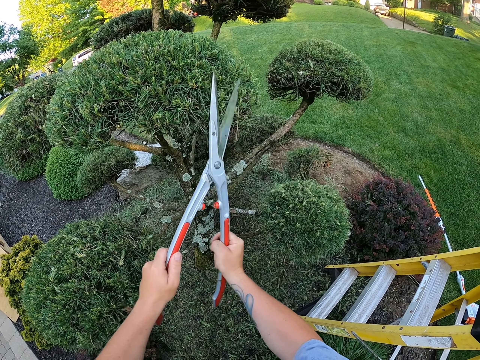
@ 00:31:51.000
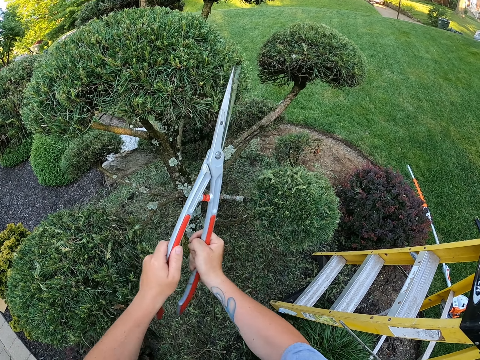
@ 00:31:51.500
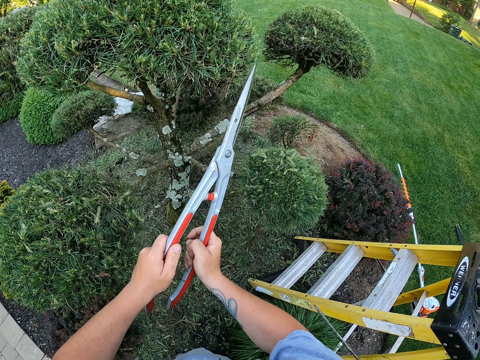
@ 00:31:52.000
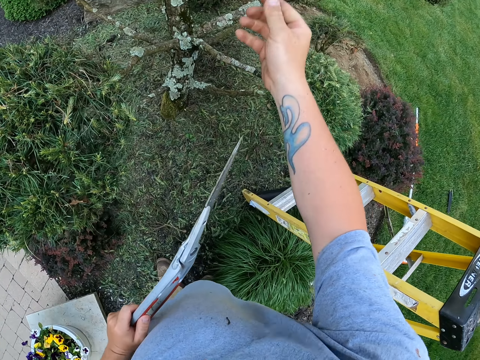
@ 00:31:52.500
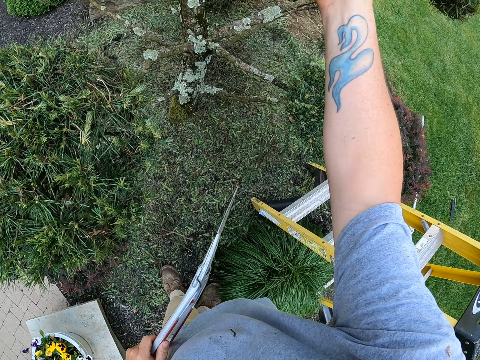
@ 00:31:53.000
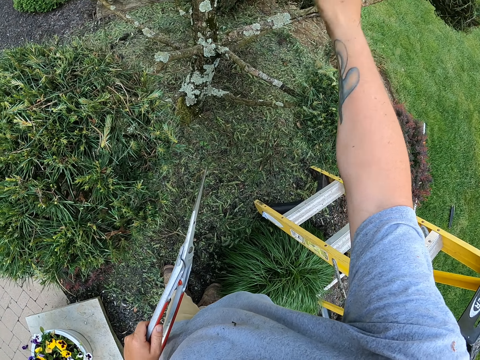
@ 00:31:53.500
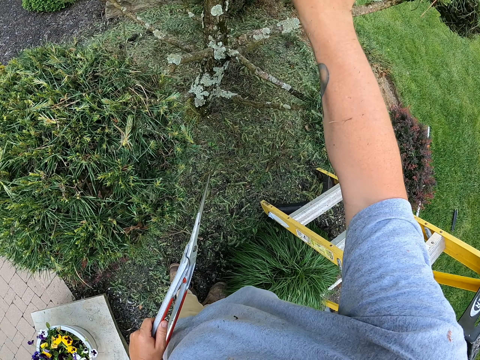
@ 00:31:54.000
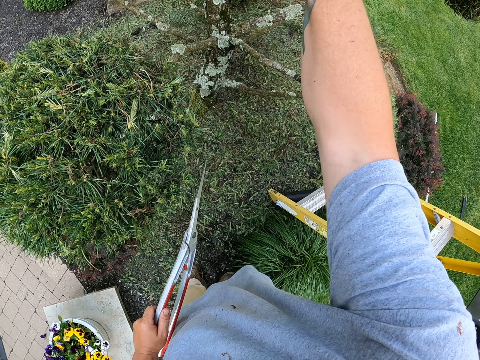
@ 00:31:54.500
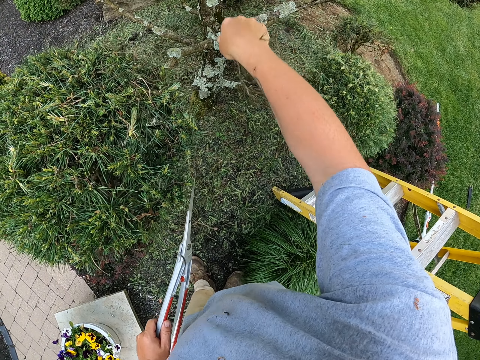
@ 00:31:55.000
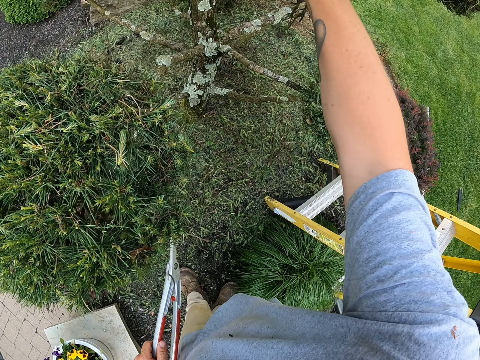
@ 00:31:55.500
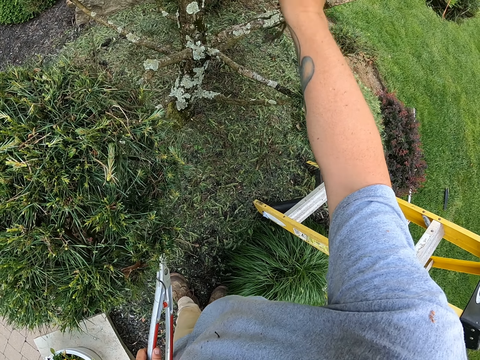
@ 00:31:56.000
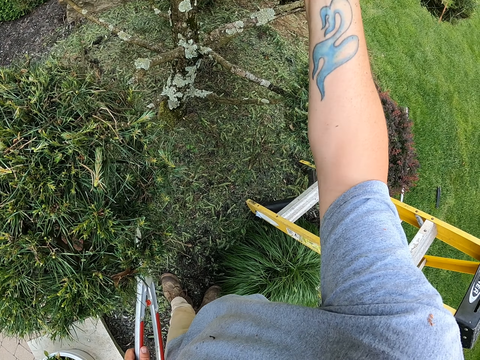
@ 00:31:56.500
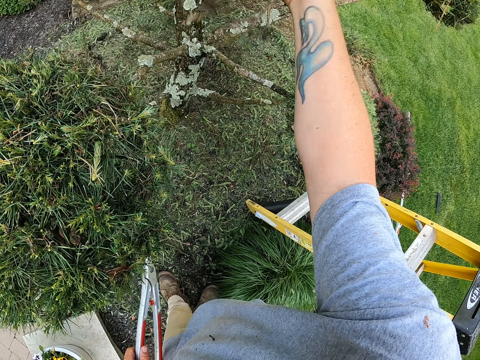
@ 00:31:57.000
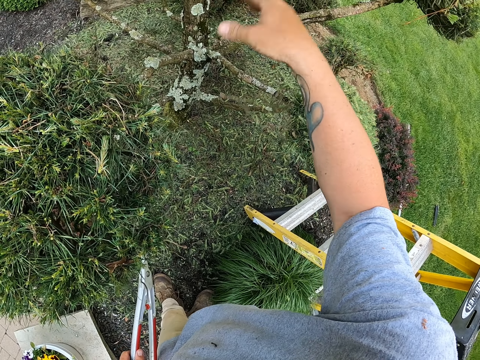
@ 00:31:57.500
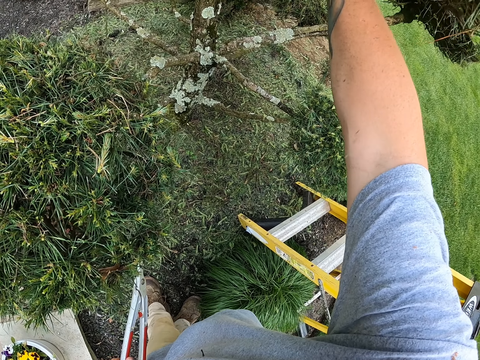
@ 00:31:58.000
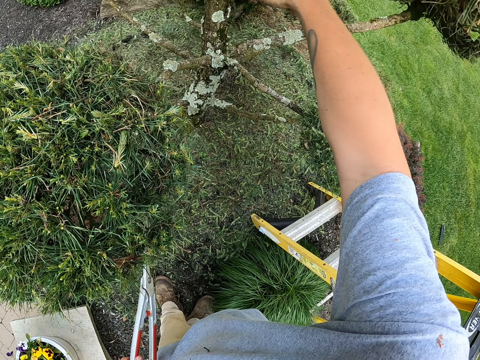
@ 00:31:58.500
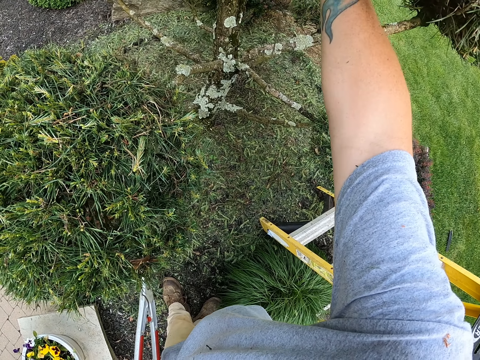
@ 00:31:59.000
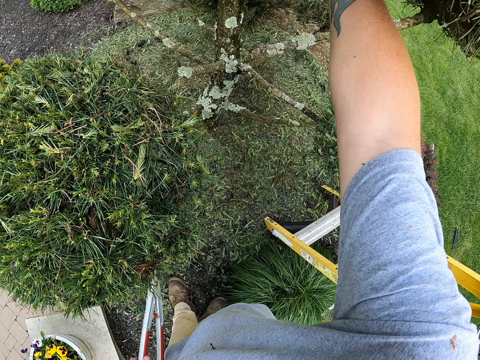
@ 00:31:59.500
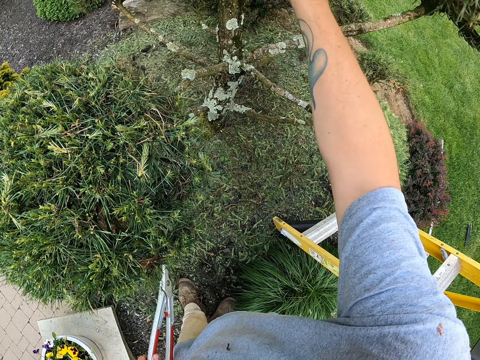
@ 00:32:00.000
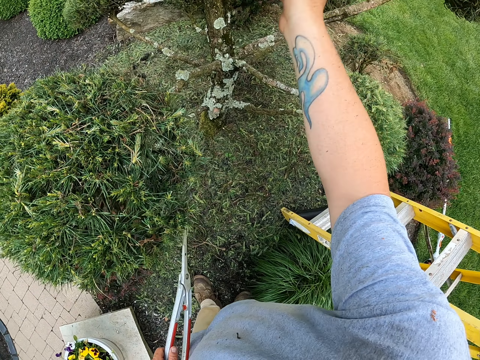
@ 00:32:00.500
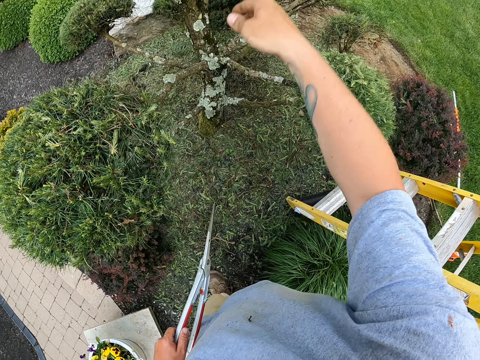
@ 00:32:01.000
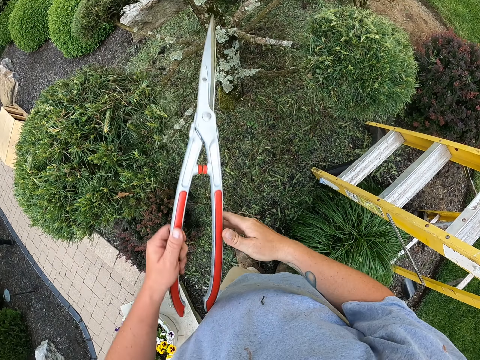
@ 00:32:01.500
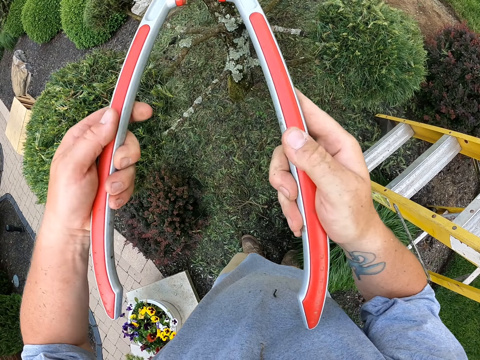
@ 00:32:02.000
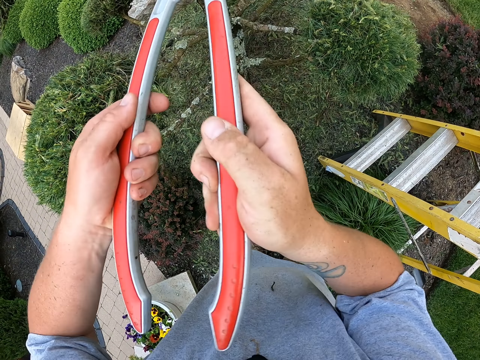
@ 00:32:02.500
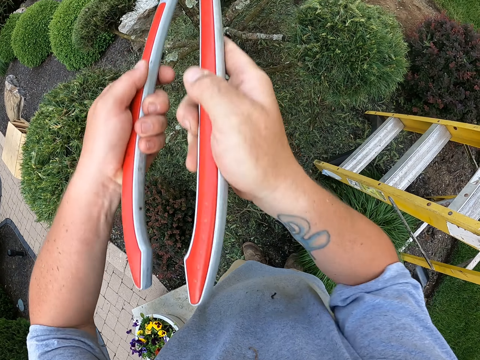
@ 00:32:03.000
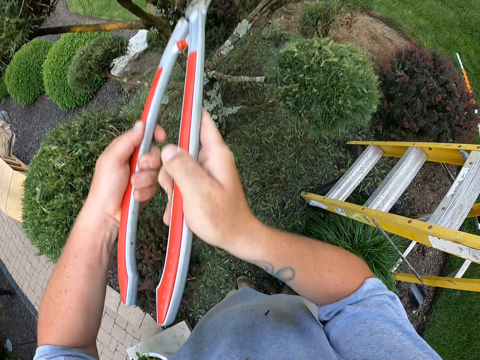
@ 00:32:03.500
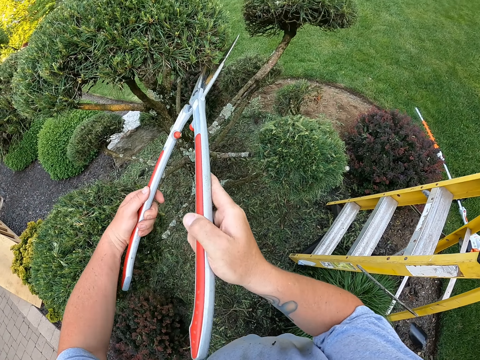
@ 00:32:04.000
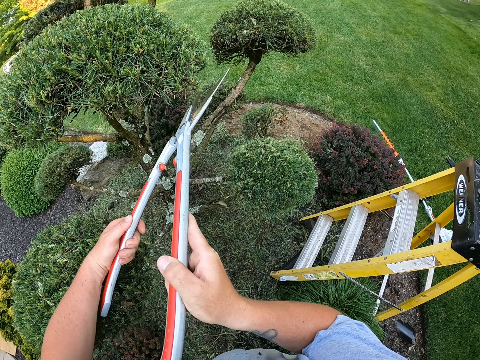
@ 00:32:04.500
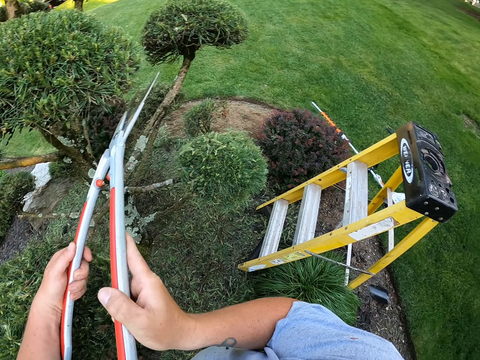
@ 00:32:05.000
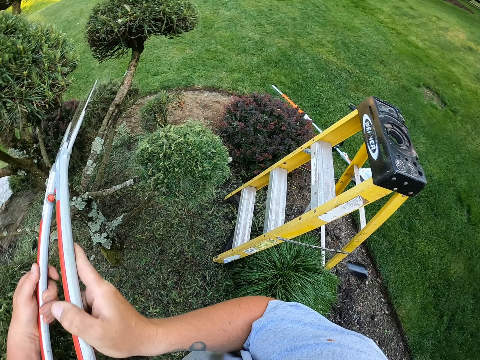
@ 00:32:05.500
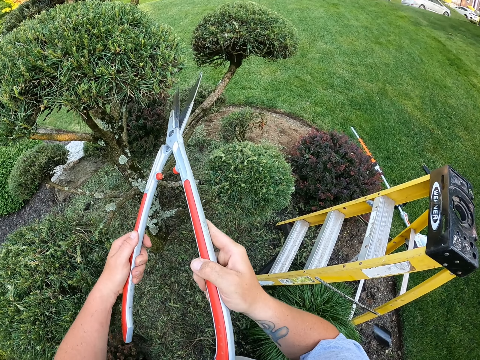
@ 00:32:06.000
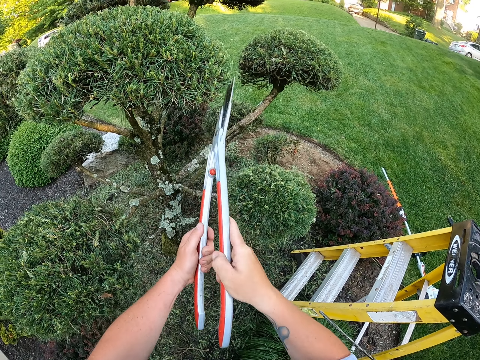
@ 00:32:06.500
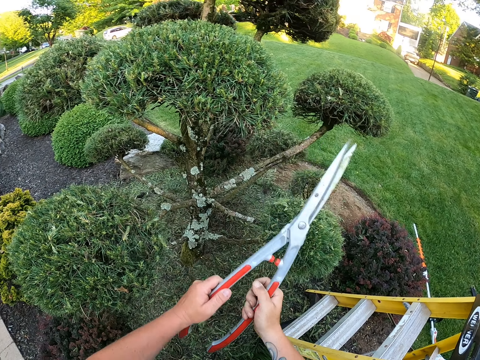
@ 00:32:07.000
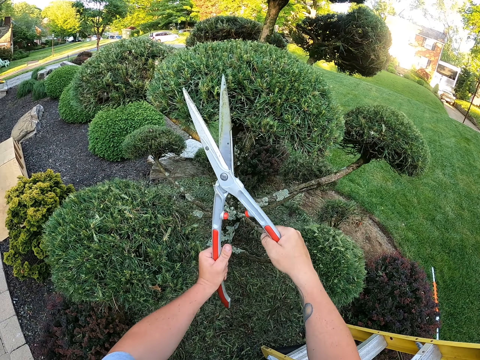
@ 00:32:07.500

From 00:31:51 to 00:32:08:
The camera wearer holds the shear with one hand. He removes leaves with a hand. He touches the flower with his hand. He unplugs the branches on the flower. He holds the shear with both hands. He trims shrubs with a hedge clipper.

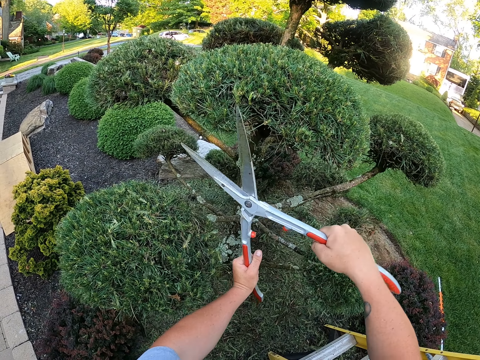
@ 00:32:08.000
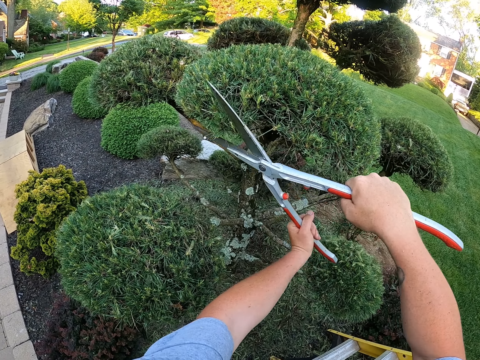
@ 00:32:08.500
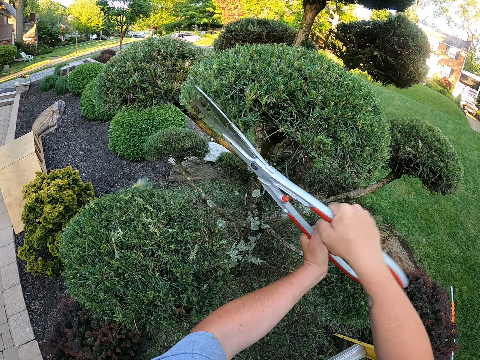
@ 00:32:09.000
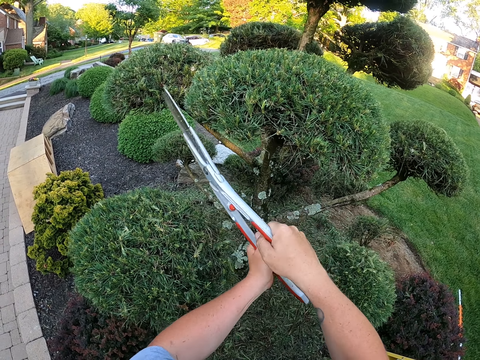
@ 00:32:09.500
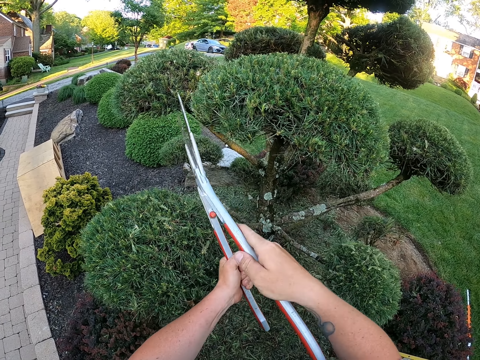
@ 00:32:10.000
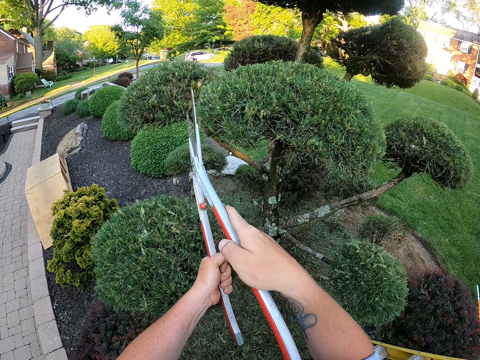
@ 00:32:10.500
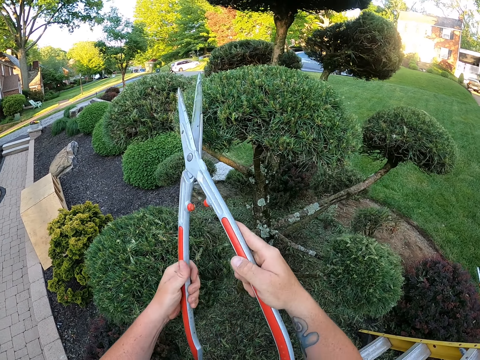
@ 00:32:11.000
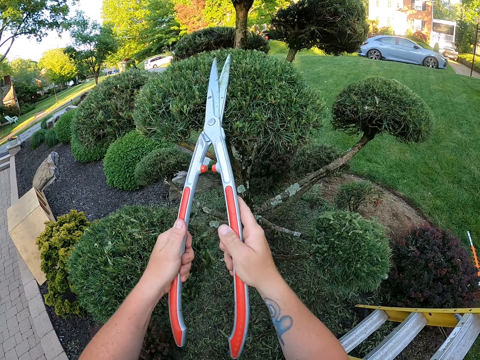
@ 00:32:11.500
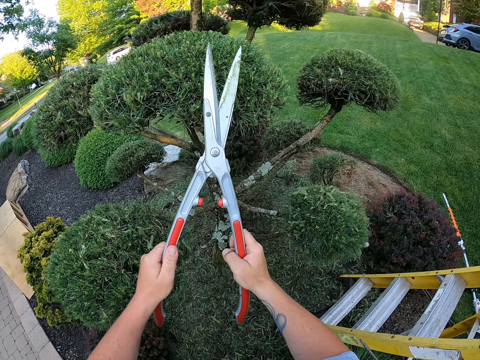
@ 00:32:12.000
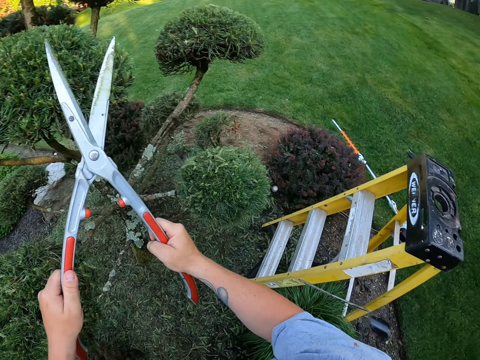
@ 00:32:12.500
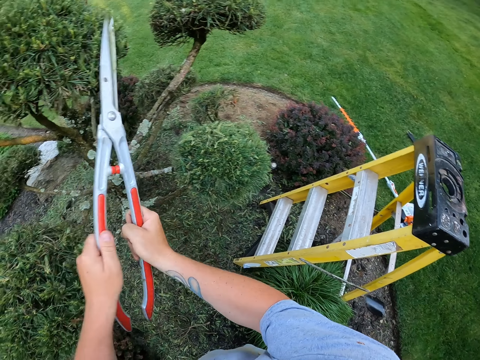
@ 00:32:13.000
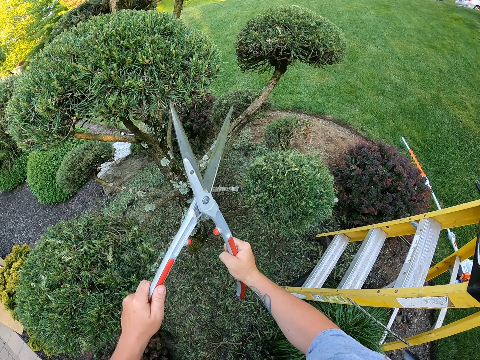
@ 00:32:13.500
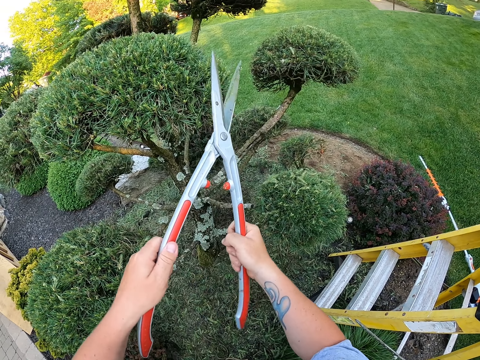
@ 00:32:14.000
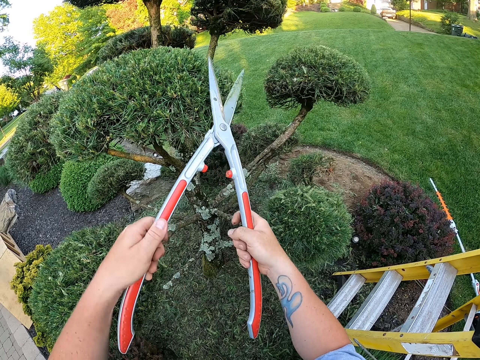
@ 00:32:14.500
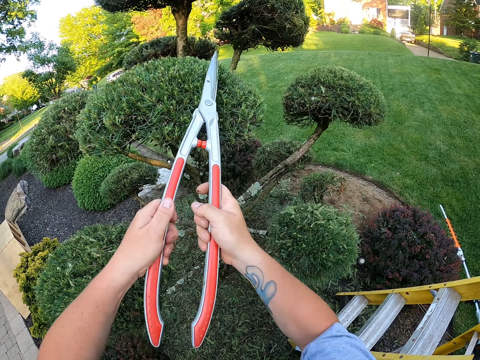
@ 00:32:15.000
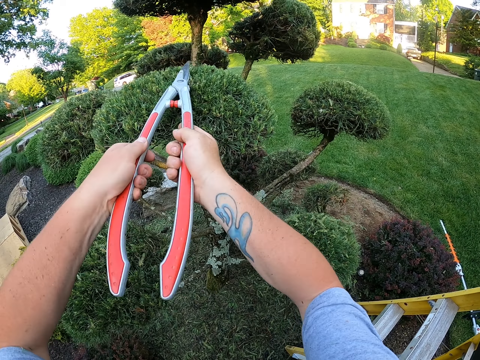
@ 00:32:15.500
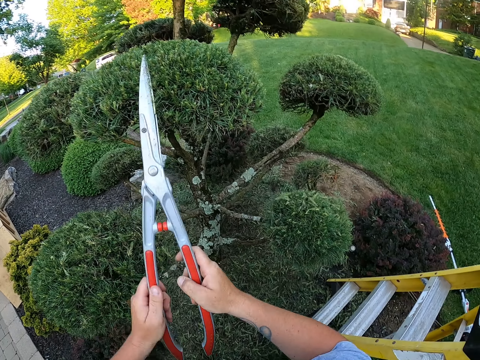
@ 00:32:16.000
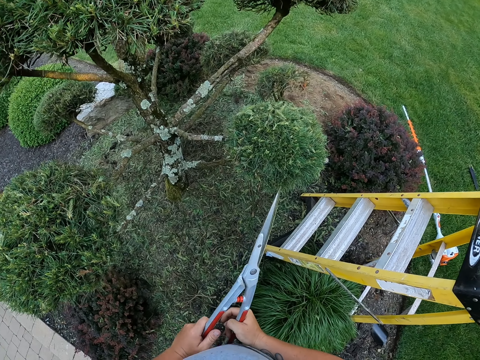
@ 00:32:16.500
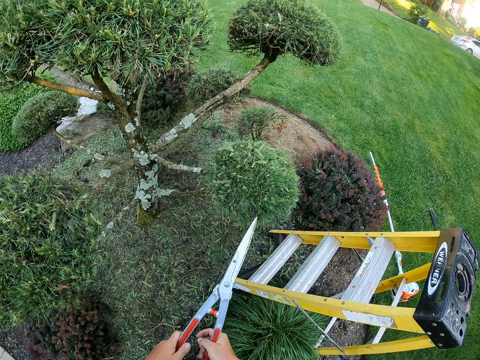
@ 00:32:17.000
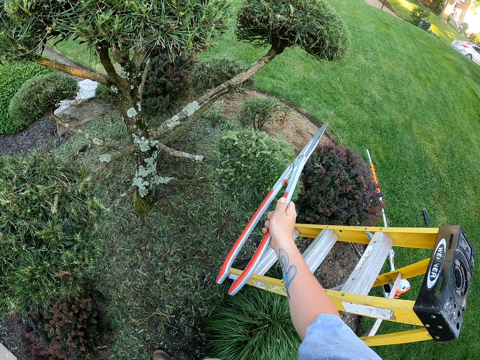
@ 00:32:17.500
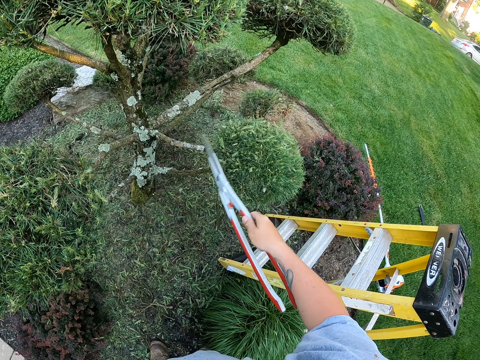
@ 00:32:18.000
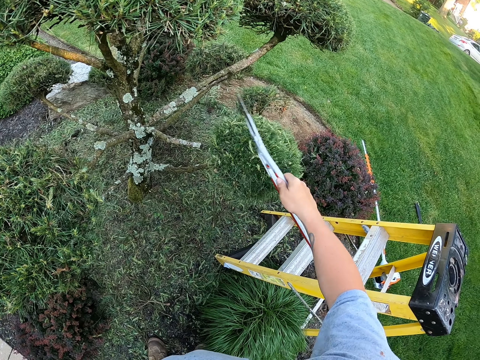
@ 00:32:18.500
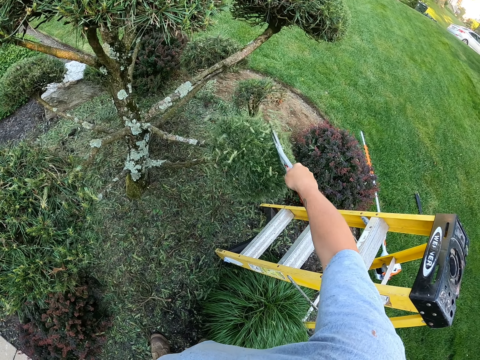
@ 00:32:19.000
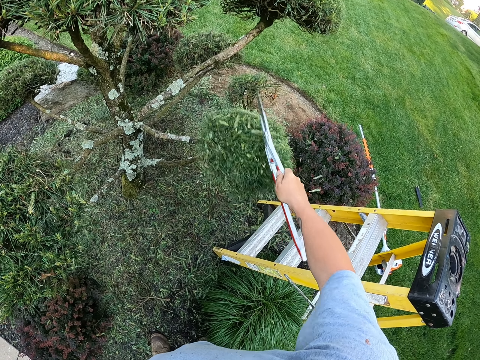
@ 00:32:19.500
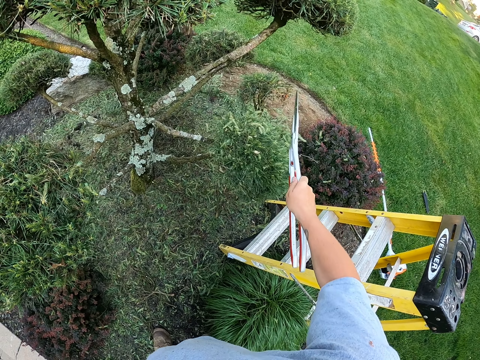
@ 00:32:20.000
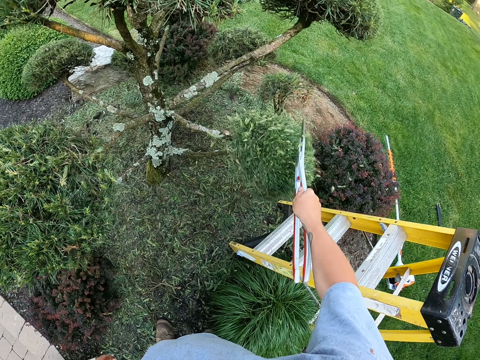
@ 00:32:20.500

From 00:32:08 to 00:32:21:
The camera wearer removes leaves with a hedge clipper. They tap the flower with the shear.
